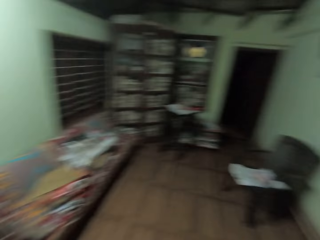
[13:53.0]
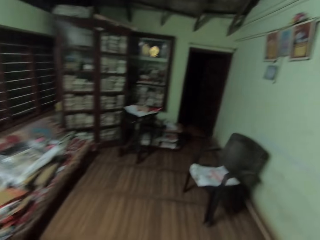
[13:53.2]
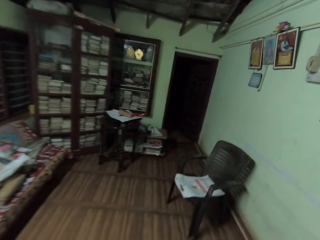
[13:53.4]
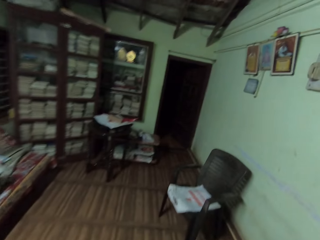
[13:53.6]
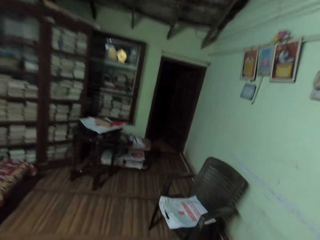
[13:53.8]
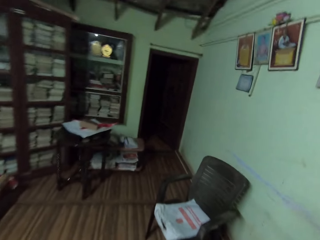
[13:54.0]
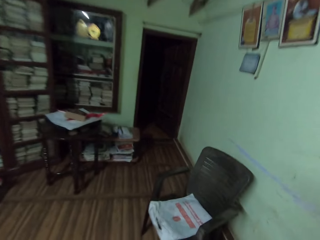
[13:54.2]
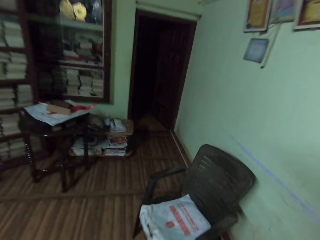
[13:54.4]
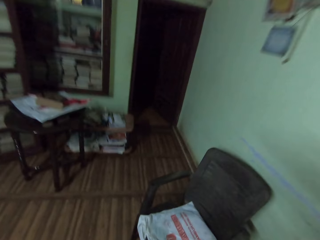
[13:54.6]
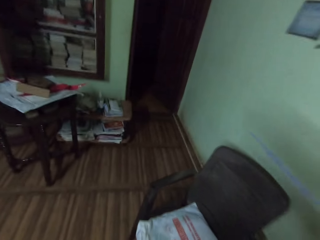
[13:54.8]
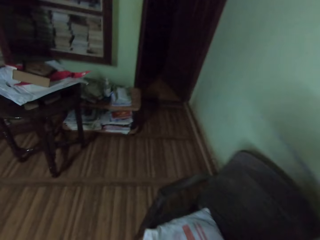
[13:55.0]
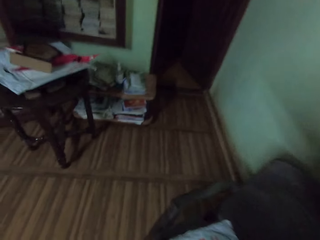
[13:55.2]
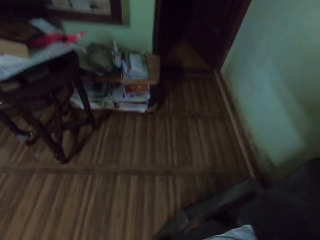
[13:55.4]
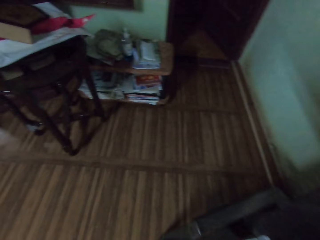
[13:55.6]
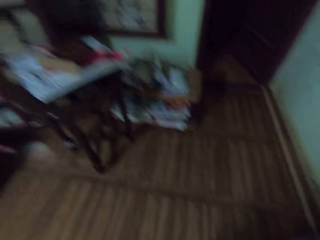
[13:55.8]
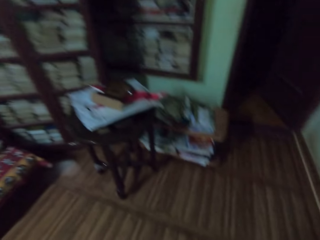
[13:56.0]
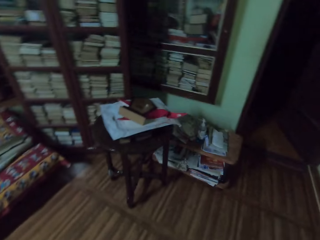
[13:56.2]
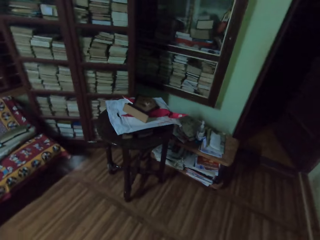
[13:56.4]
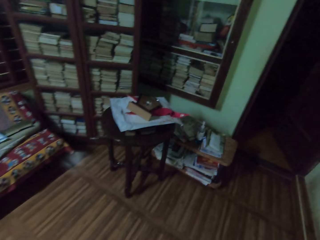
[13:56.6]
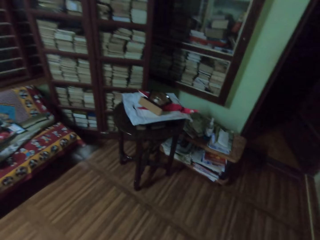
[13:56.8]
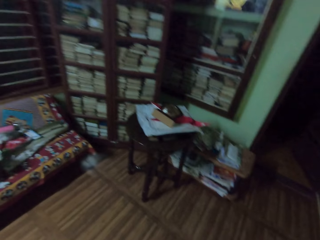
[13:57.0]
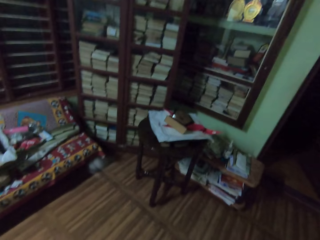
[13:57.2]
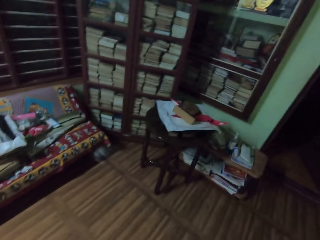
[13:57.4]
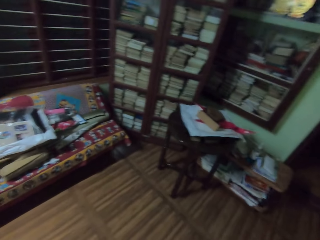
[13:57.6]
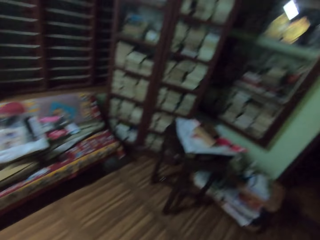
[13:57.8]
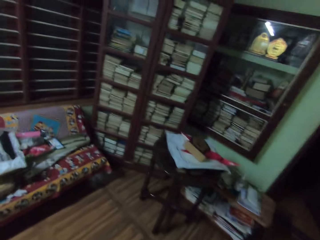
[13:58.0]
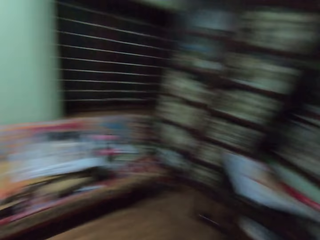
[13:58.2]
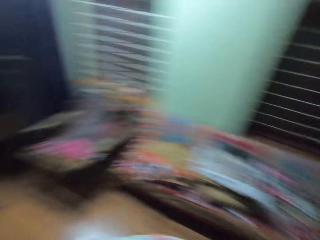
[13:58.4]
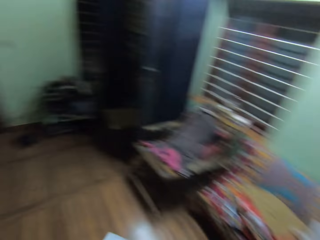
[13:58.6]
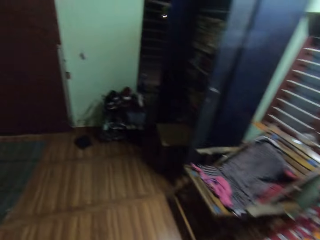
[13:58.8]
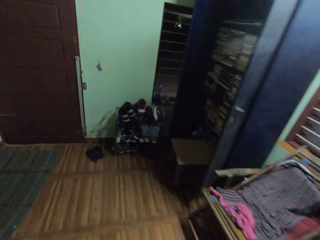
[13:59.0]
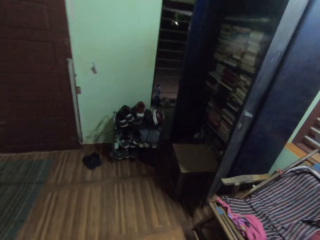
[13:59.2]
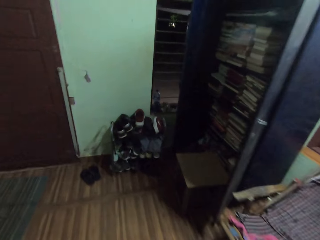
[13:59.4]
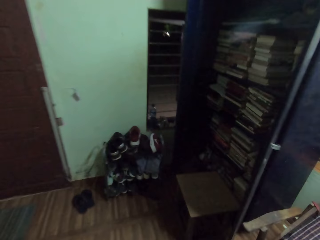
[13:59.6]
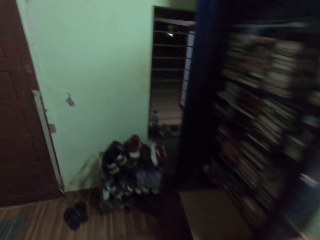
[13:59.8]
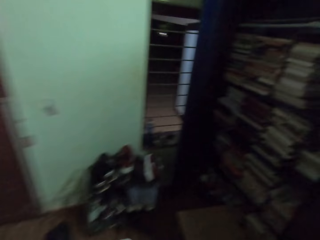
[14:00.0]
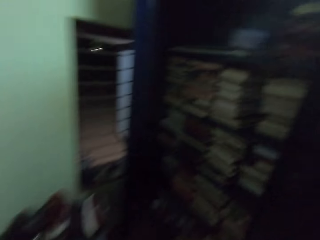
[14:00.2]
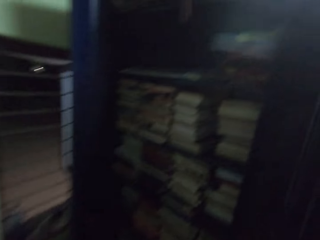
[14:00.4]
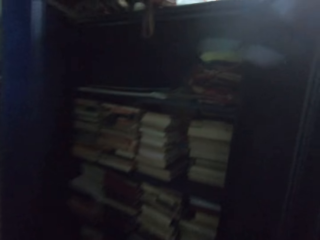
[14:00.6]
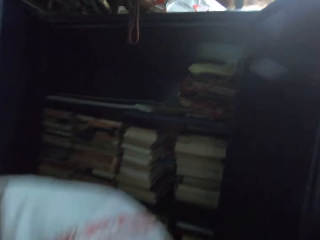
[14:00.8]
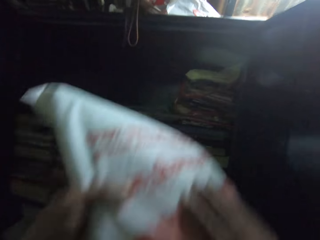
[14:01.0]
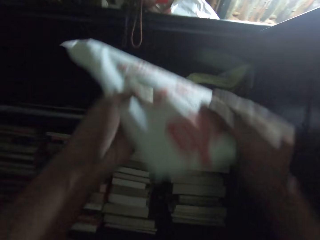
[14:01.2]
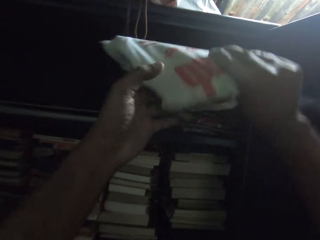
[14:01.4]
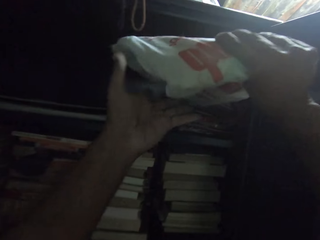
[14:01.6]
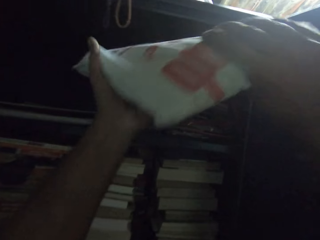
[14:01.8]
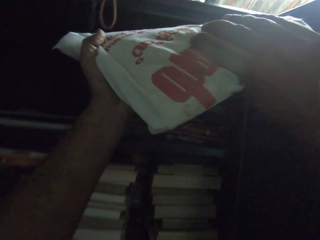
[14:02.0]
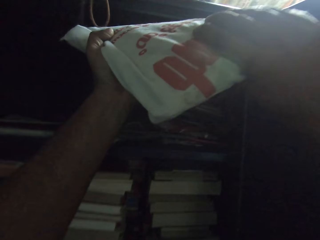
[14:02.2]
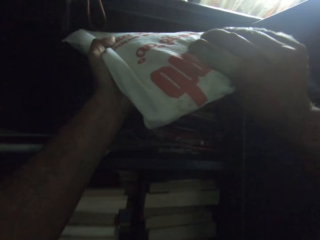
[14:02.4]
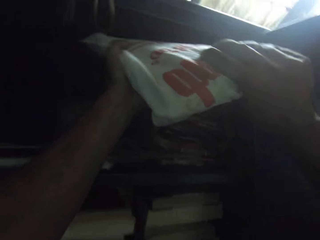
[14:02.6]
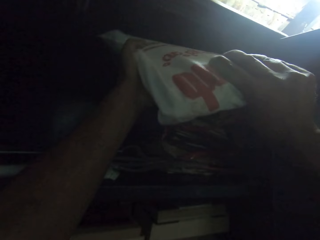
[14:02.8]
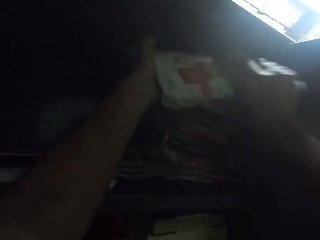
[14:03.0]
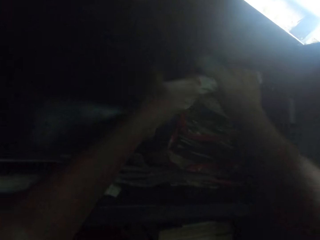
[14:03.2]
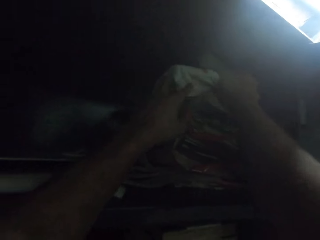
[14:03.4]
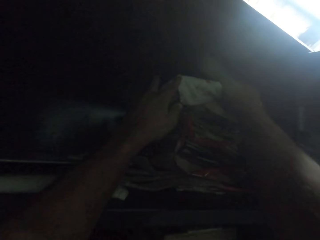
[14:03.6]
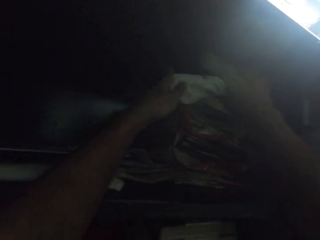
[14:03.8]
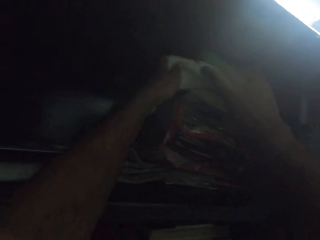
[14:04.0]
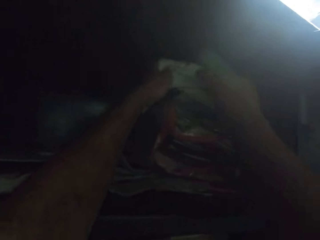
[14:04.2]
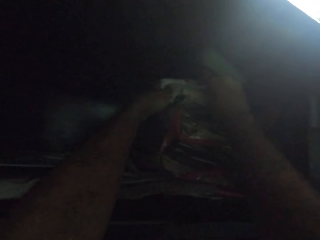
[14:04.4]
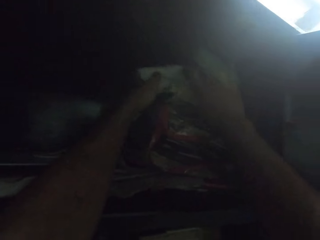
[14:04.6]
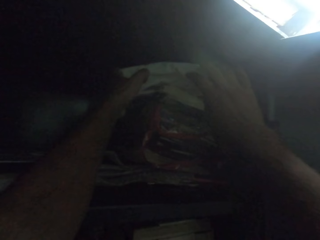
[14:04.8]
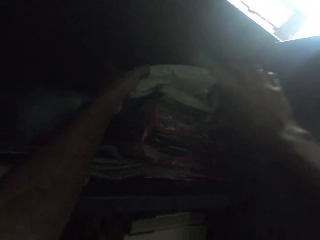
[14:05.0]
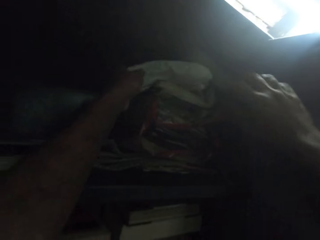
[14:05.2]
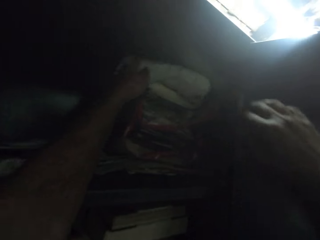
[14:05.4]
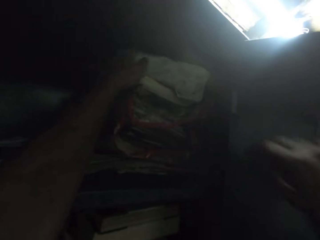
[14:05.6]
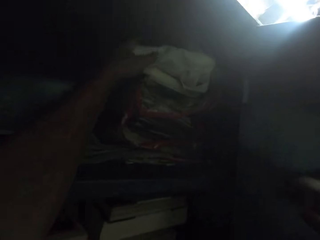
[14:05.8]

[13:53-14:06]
The camera wearer walks around the house. They put the polythene on the shelf.

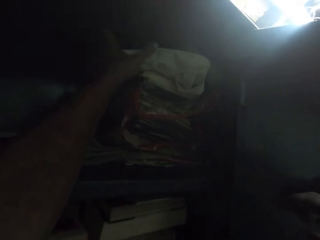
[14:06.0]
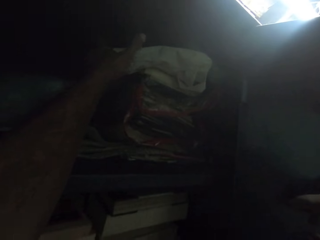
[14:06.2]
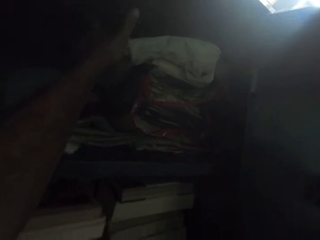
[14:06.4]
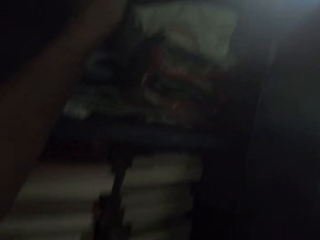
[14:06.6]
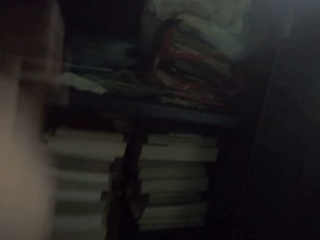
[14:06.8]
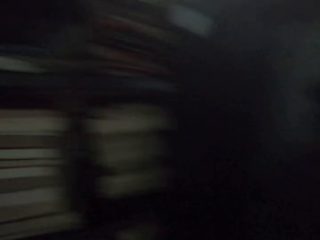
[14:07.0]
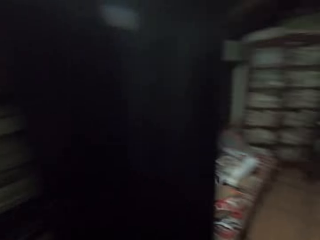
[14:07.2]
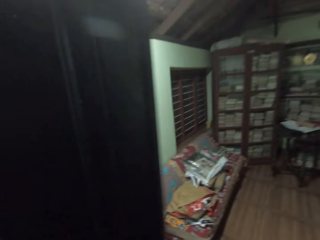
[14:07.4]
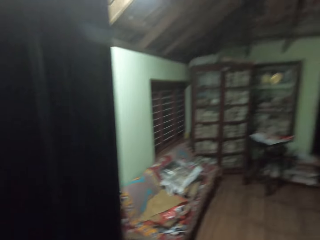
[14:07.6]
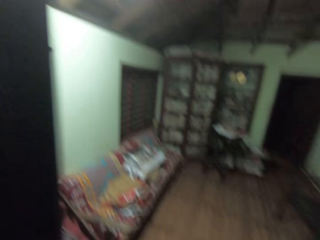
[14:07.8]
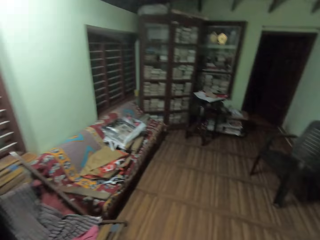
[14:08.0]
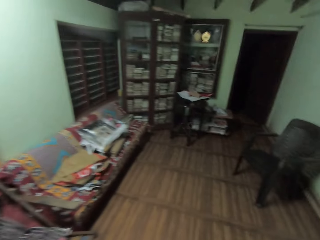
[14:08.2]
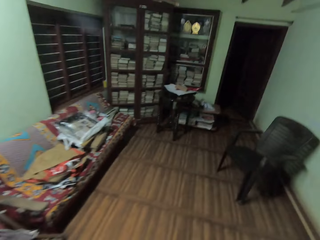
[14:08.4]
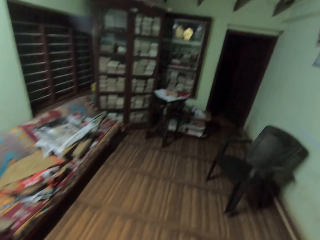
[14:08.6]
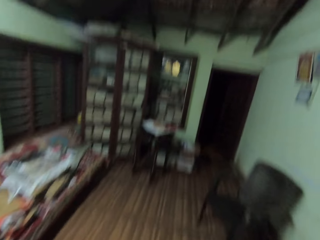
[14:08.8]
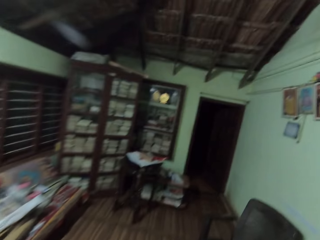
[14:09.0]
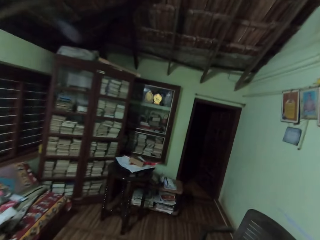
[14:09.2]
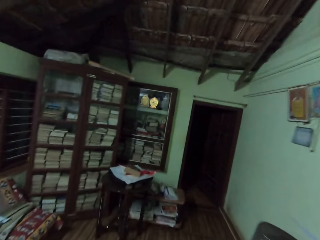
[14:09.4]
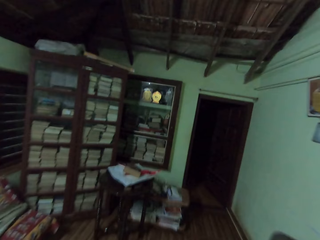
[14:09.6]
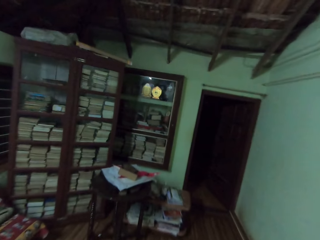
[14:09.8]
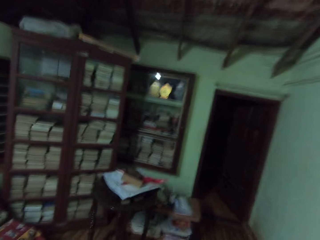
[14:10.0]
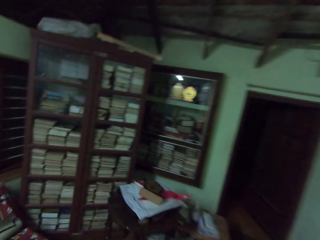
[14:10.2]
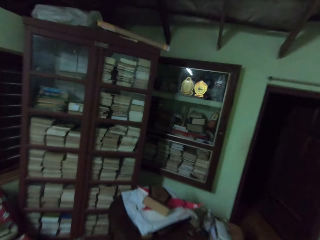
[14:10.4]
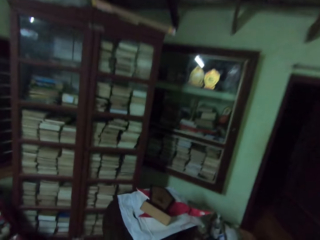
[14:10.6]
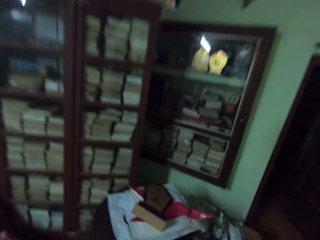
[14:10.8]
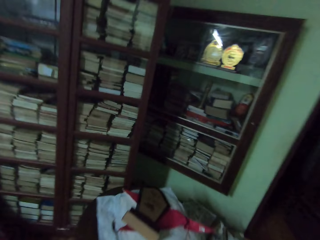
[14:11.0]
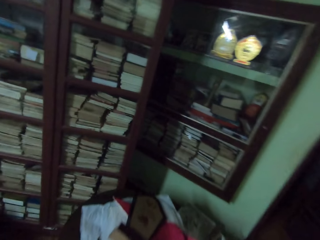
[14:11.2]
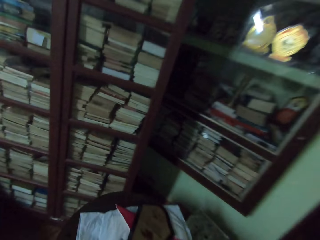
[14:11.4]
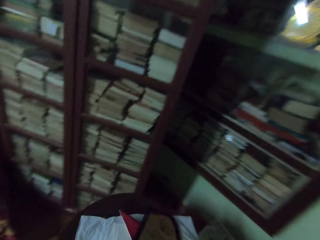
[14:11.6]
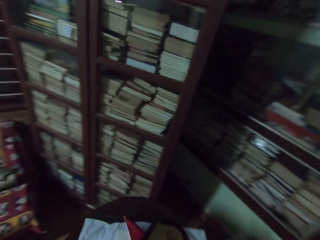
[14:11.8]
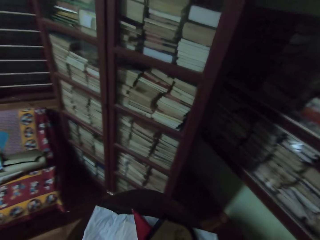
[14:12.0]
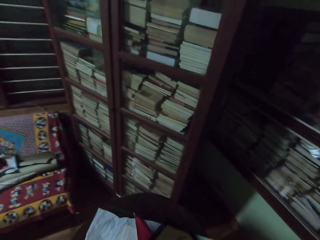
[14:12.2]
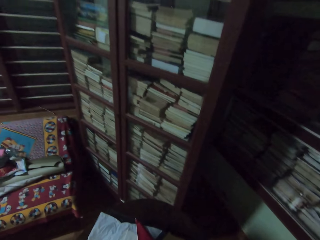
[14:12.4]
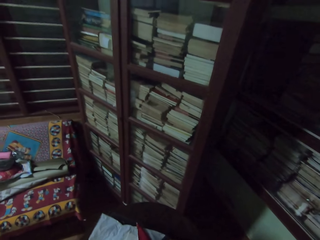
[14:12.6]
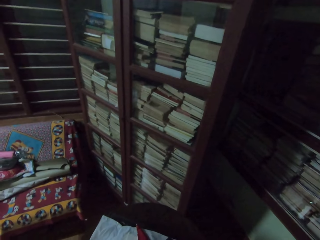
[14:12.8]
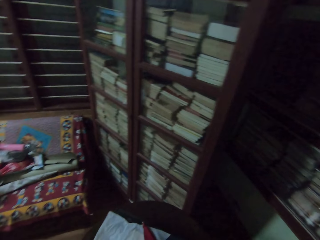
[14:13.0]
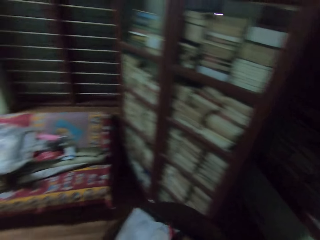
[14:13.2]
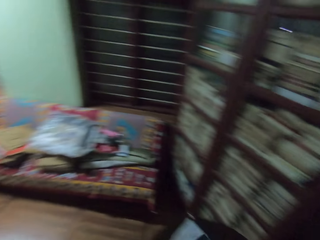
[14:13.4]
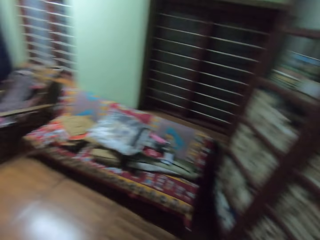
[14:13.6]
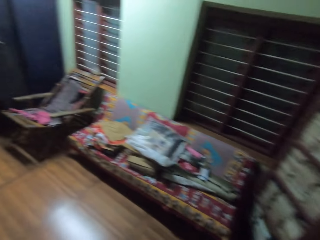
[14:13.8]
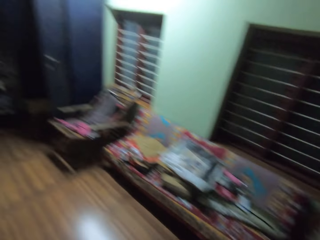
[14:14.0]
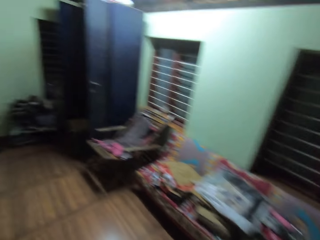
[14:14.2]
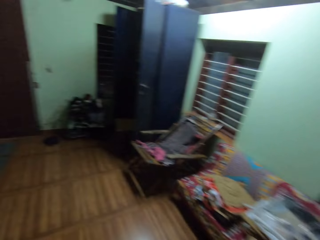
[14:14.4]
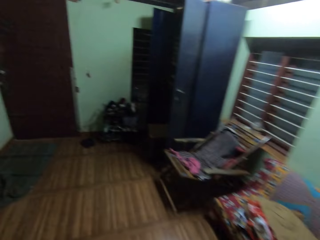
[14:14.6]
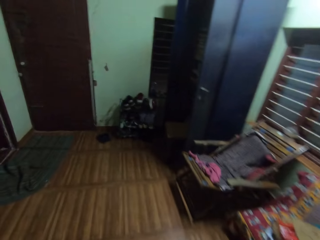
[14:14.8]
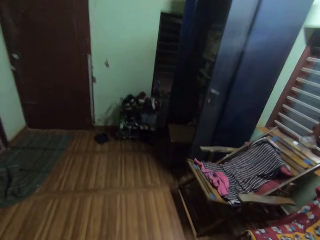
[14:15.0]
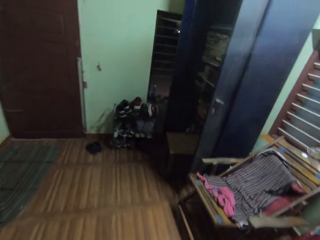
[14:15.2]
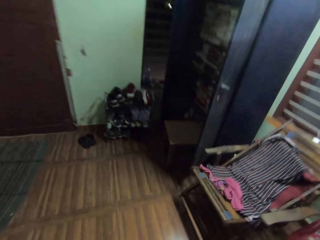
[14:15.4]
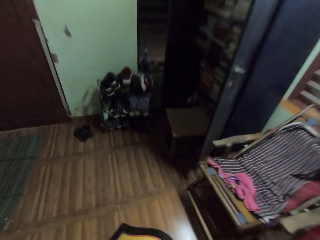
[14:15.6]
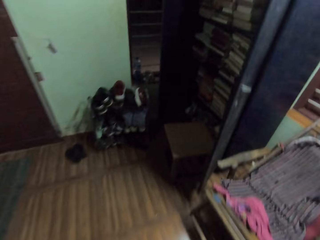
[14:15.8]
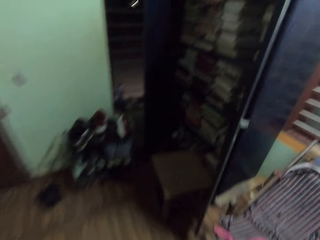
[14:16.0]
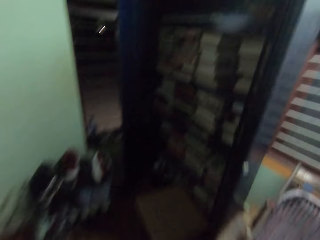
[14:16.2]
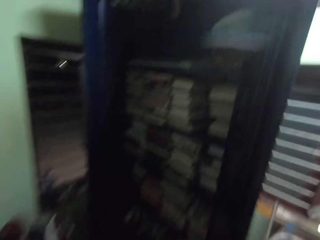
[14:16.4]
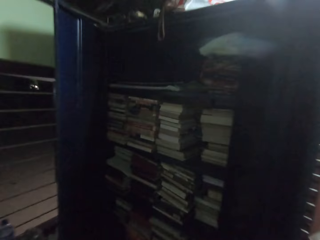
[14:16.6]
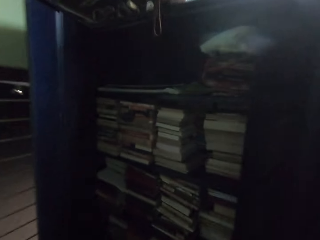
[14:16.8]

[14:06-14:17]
The camera wearer walks in the house.
